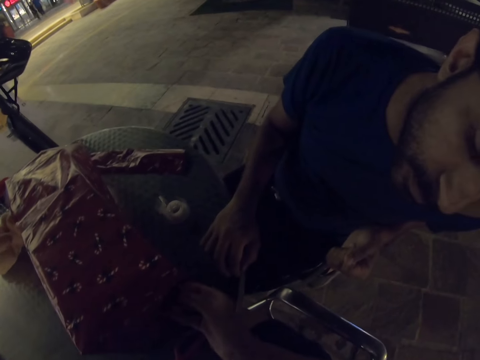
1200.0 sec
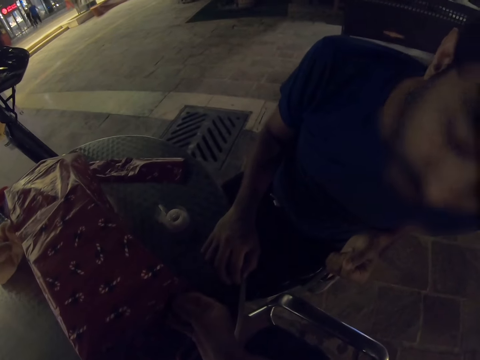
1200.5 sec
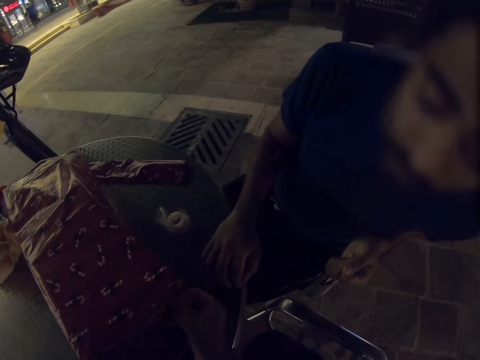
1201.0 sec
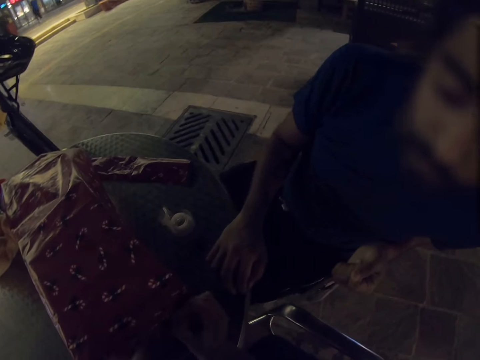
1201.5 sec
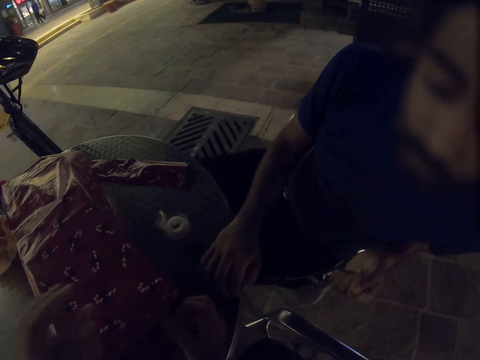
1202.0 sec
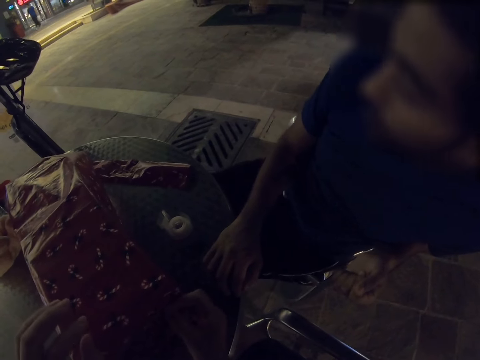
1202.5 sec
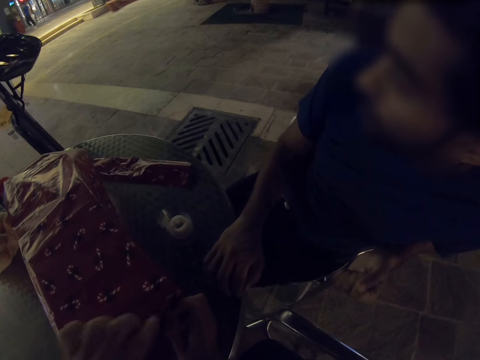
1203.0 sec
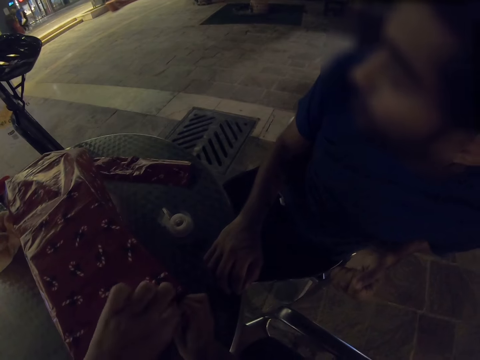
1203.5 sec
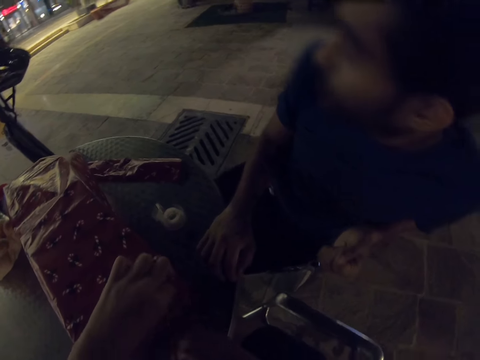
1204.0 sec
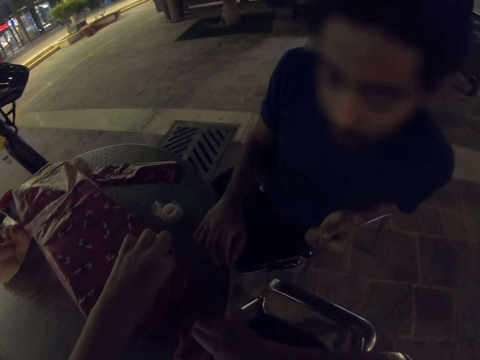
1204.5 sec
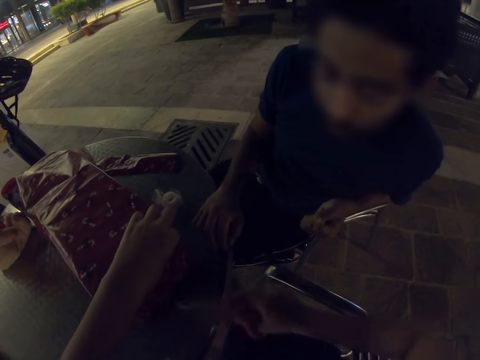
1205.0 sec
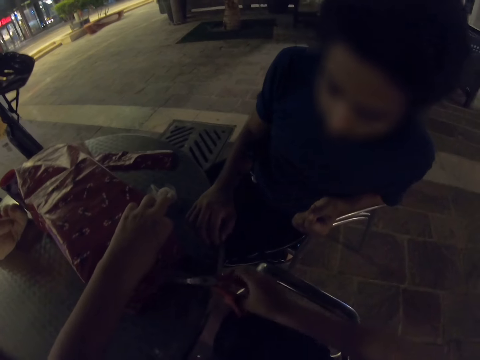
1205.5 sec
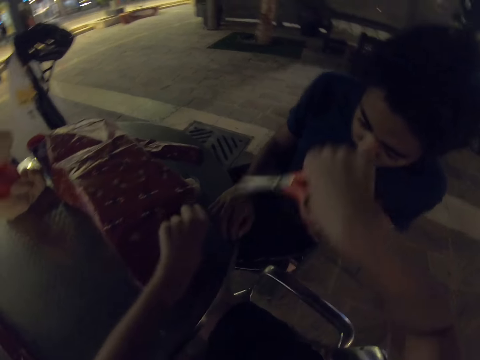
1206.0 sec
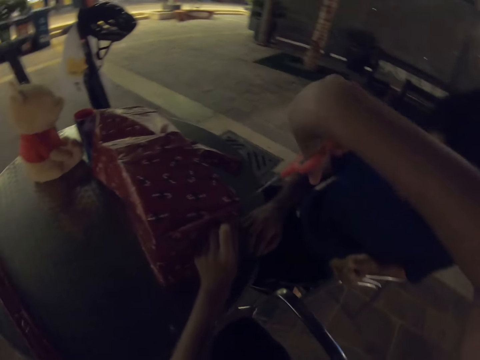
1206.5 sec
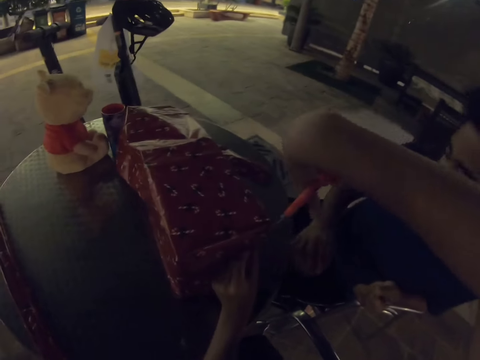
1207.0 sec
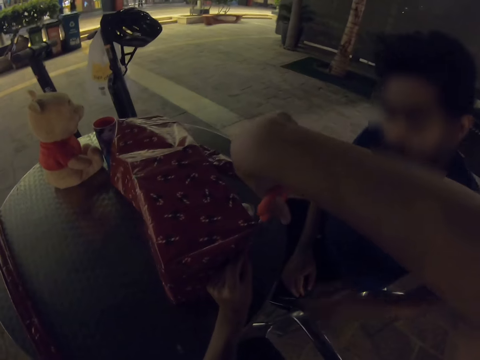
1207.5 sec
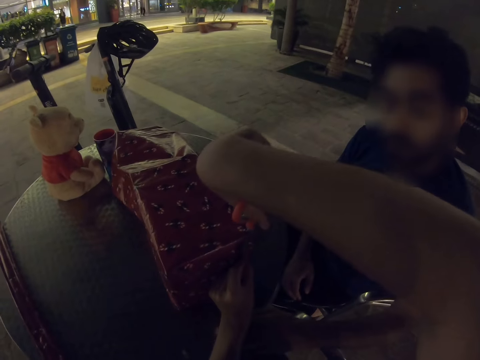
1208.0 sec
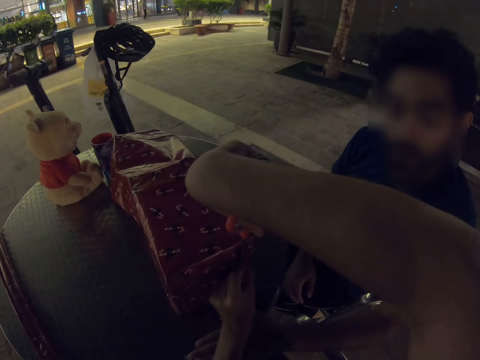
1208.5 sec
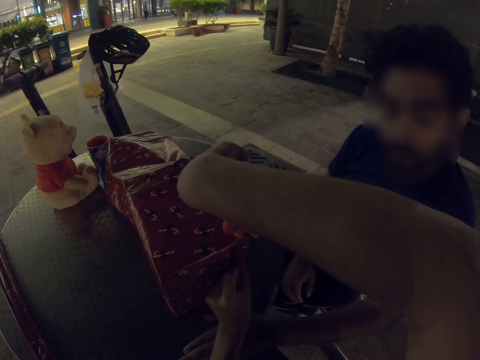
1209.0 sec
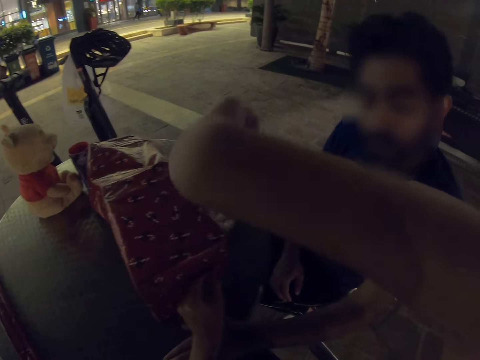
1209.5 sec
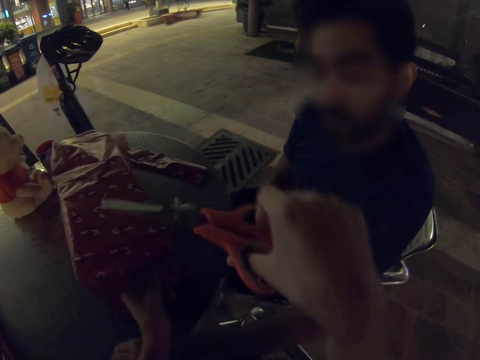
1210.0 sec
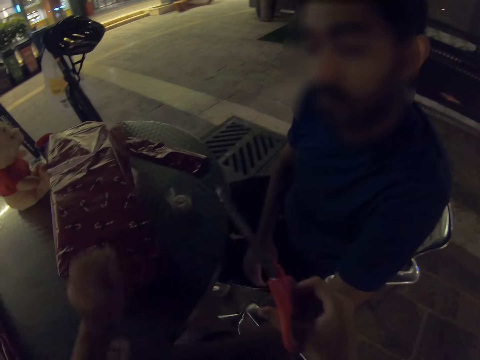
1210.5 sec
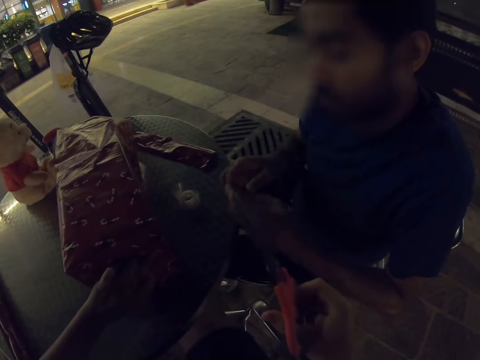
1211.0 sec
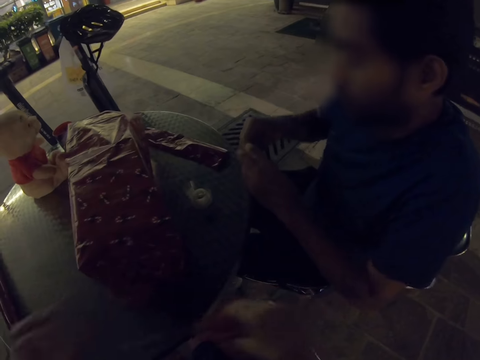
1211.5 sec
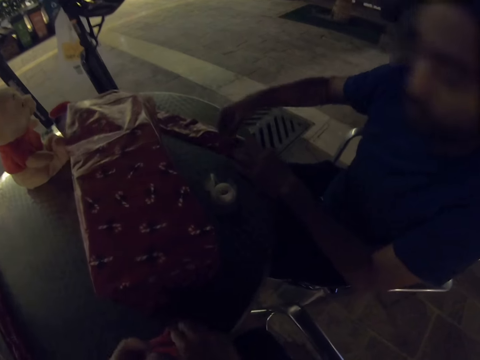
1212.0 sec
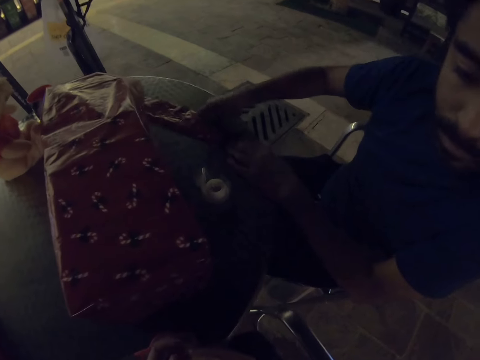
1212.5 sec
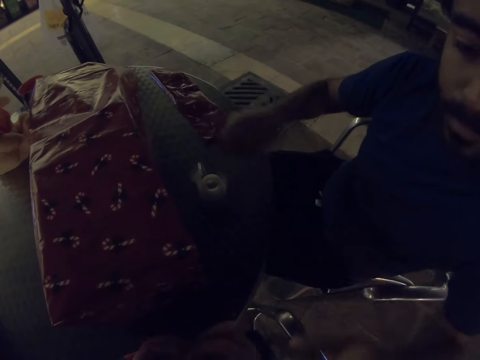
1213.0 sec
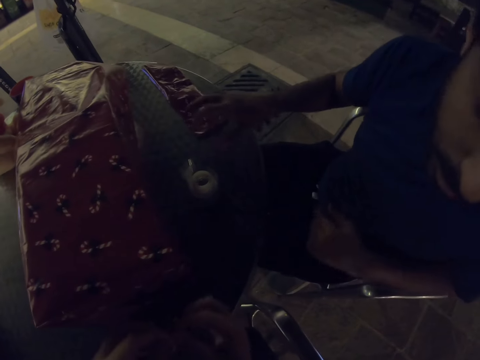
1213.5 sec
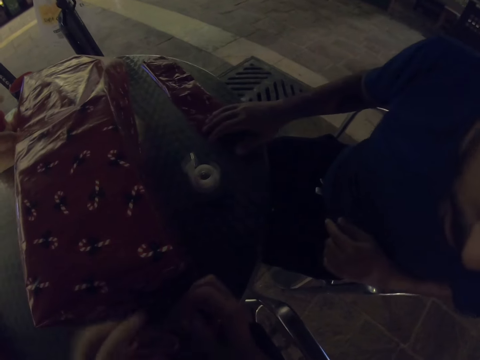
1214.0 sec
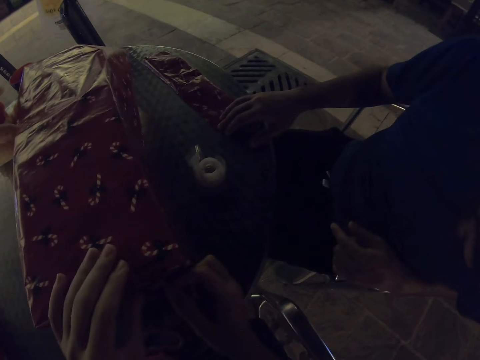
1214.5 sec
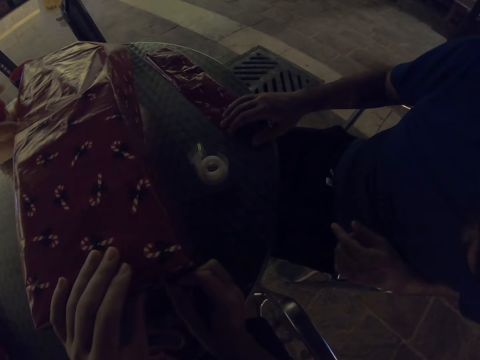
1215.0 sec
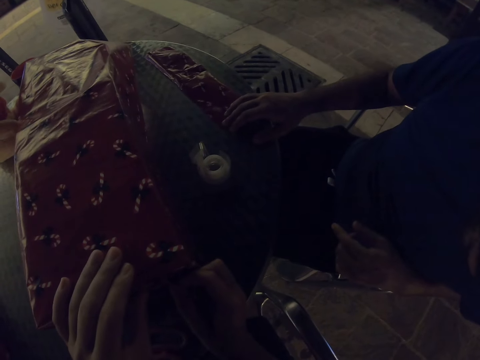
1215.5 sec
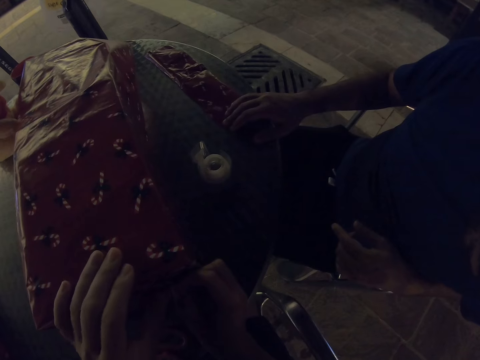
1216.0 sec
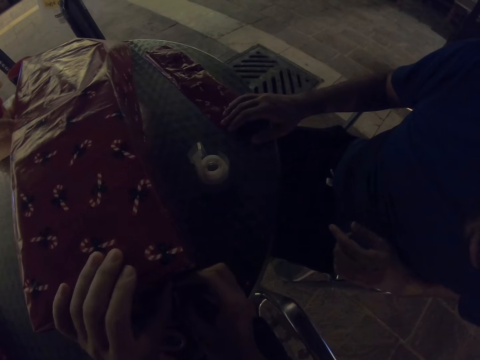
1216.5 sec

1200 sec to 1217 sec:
A man looks closely. The camera wearer takes scissors. They cut something. The man places an object on the table.

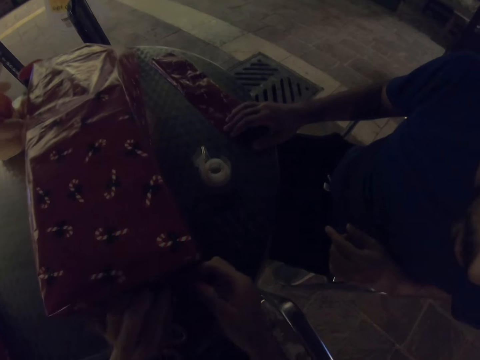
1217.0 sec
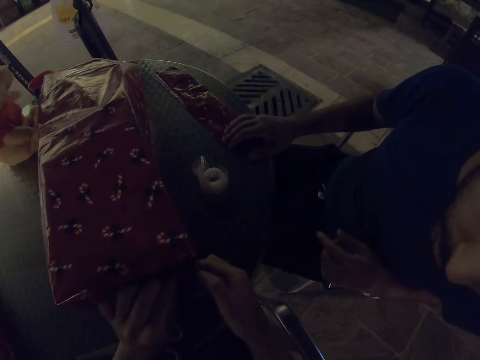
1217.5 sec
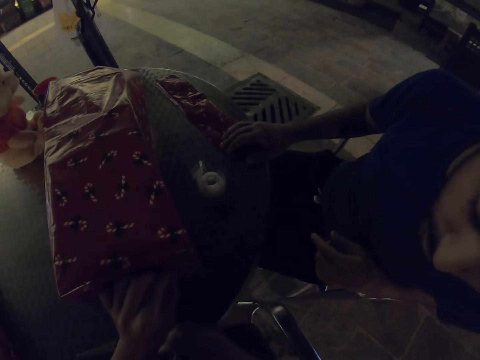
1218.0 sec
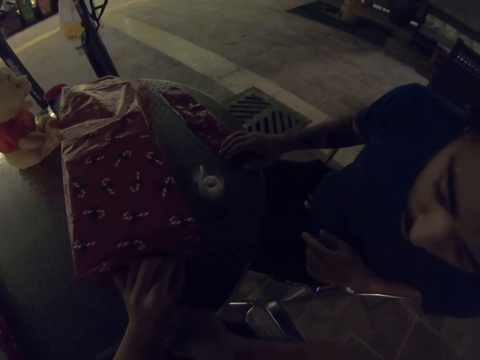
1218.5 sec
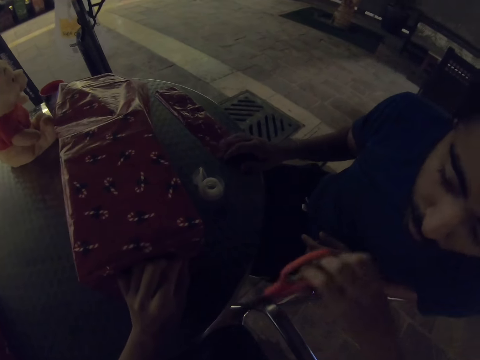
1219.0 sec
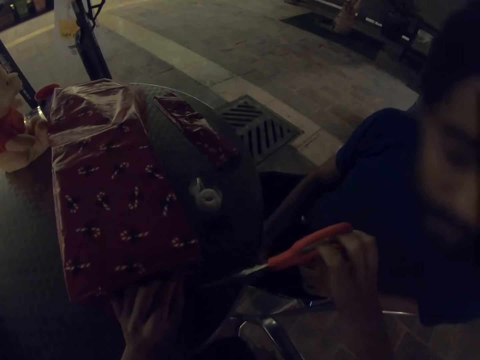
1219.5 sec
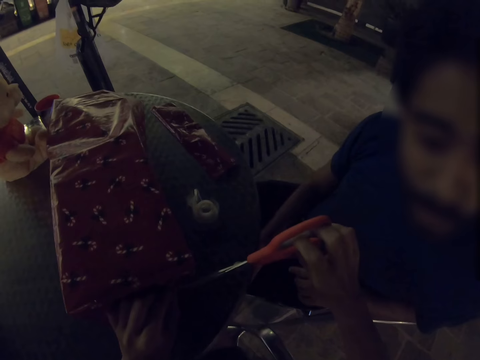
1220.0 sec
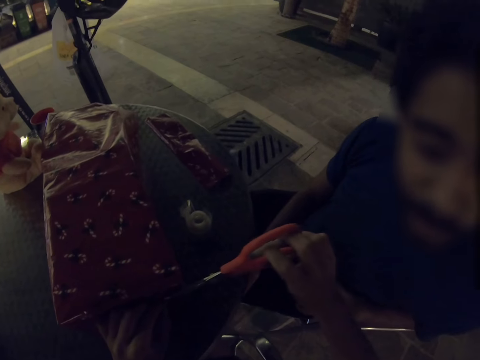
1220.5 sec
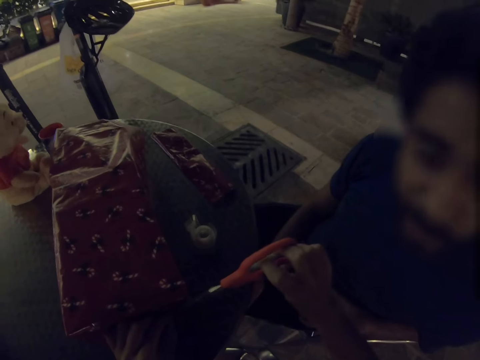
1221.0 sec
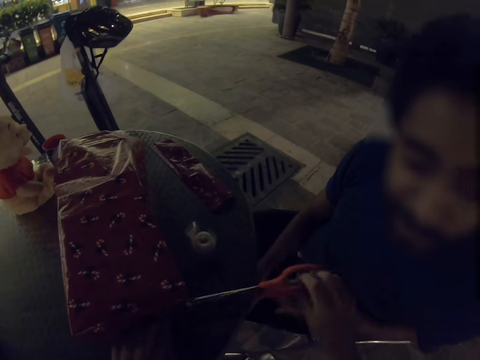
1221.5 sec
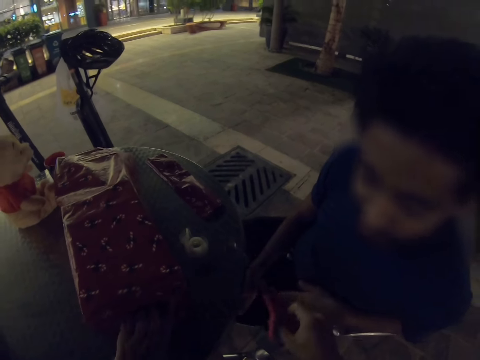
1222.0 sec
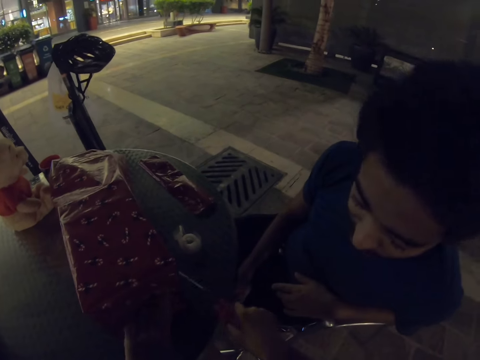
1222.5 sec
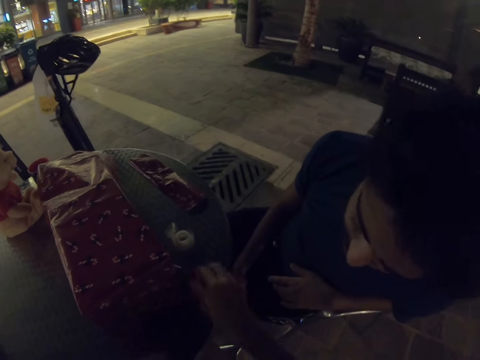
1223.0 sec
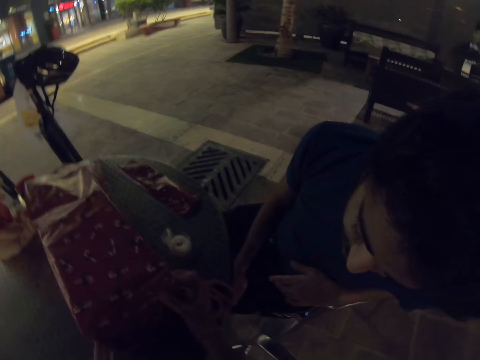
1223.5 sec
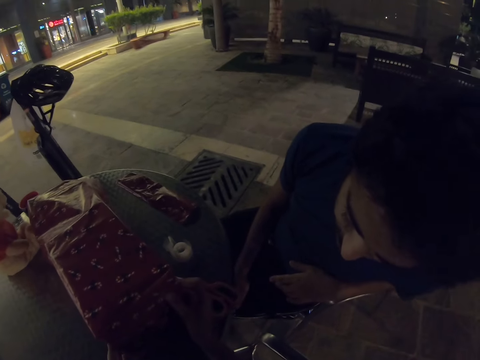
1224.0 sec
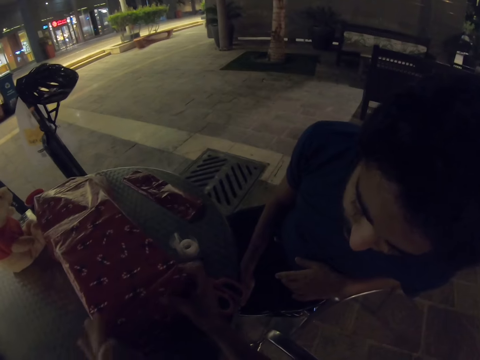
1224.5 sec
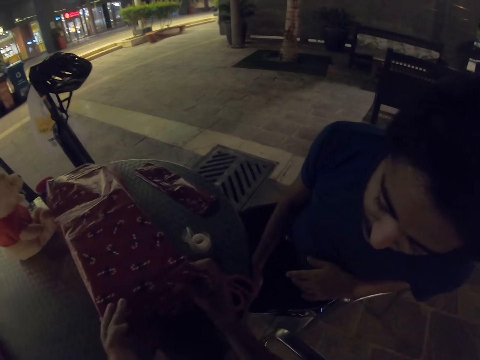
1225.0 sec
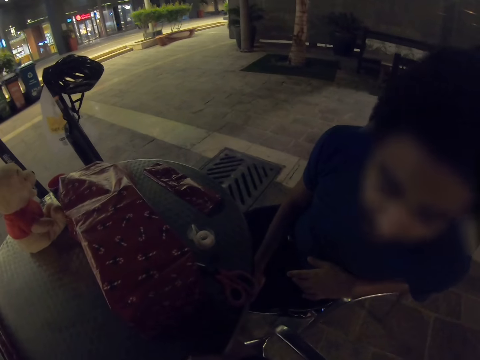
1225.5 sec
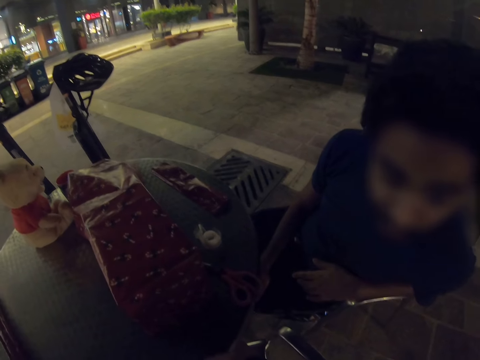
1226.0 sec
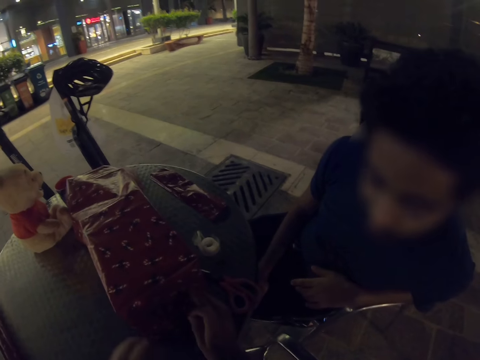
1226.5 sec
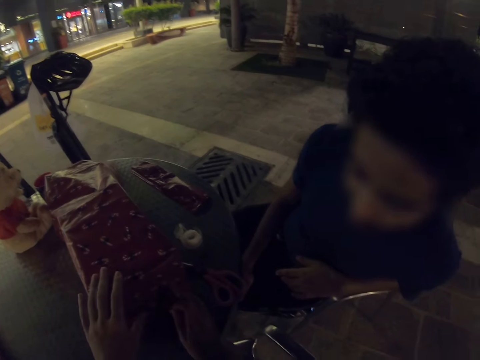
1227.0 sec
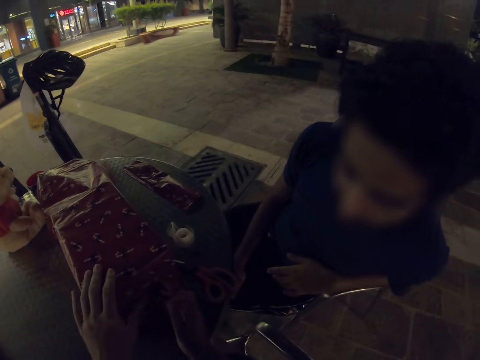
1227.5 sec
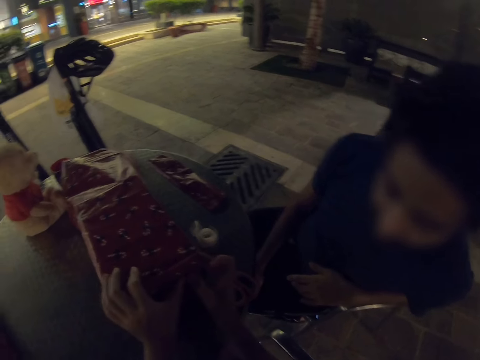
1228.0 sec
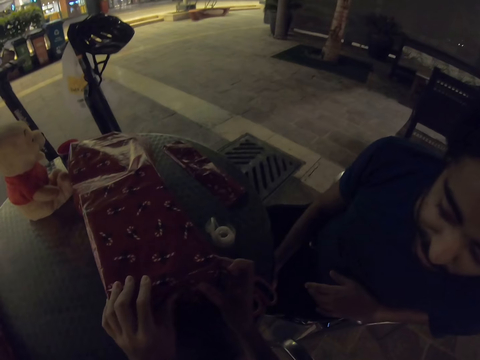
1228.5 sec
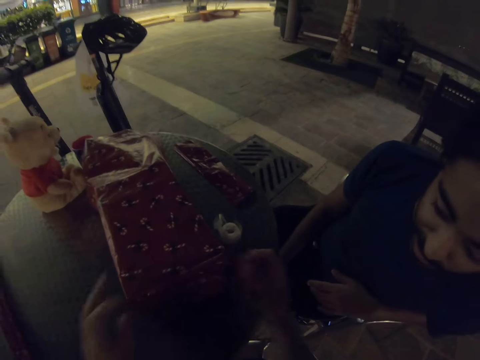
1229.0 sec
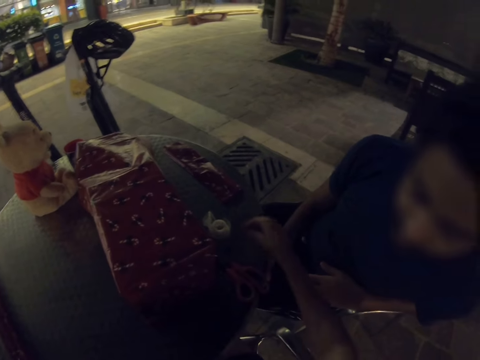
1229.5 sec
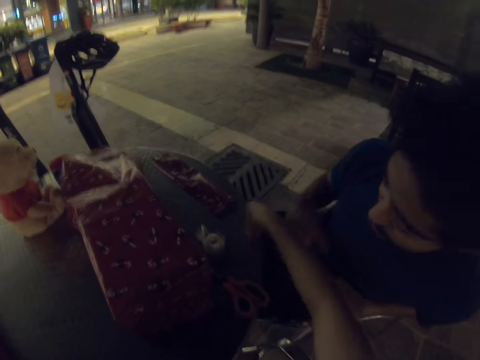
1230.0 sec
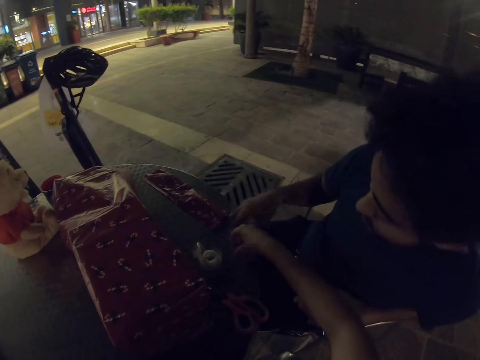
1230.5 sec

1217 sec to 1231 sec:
The camera wearer takes scissors. They cut something. They place the scissors on the table. They fix the gift wrapper.
